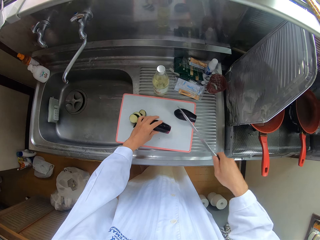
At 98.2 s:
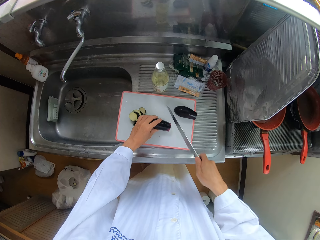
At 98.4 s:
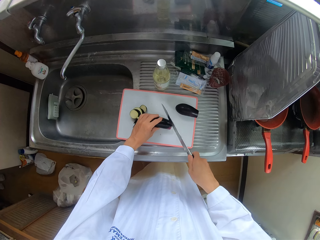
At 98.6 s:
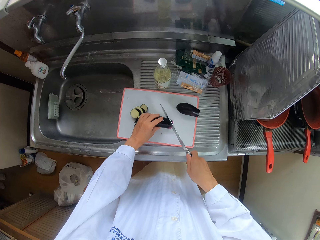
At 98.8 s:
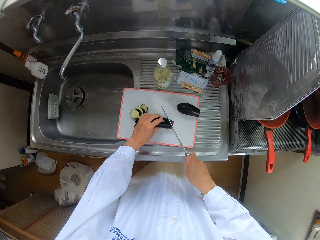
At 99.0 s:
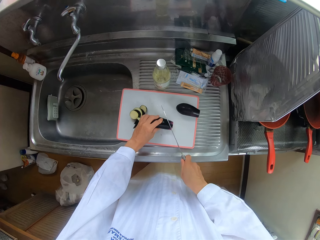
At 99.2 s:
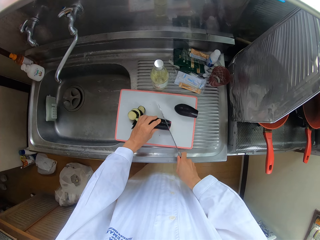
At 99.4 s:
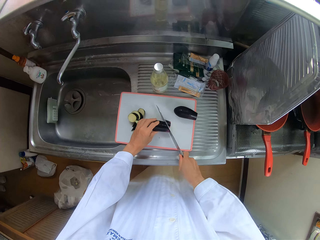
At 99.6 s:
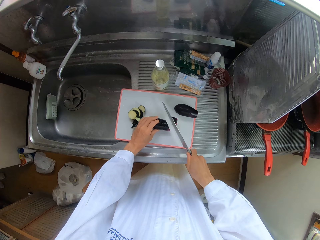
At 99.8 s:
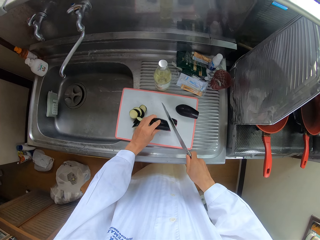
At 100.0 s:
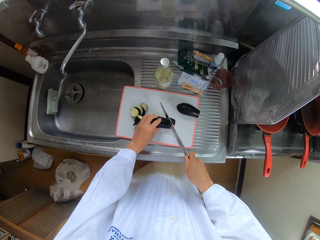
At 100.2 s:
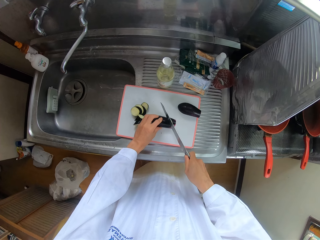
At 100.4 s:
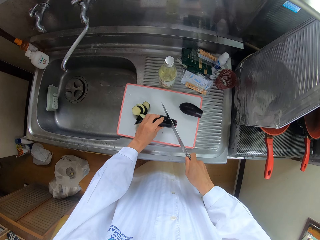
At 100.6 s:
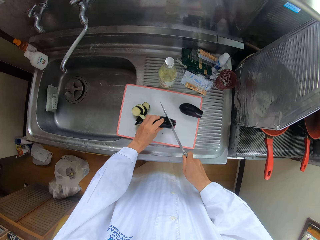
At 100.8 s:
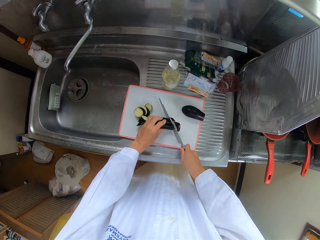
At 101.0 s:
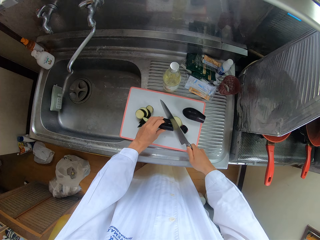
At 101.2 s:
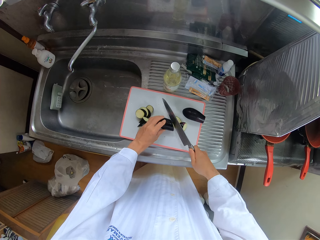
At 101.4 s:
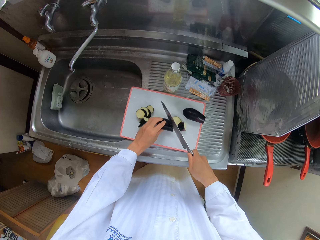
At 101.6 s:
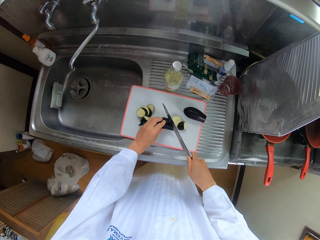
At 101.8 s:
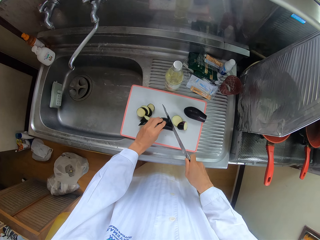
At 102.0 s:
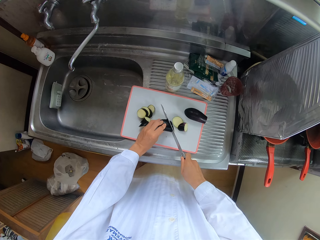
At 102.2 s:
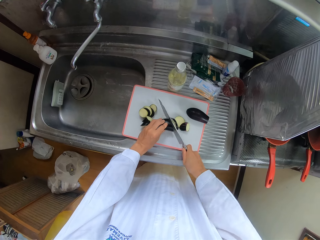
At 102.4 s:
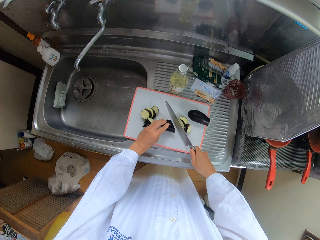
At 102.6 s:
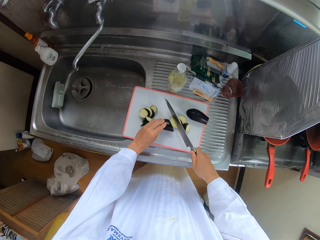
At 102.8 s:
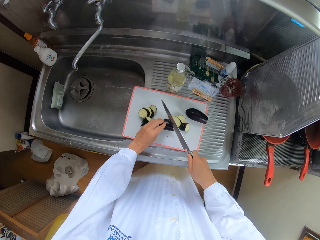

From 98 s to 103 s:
The camera wearer cuts the pear with the knife.

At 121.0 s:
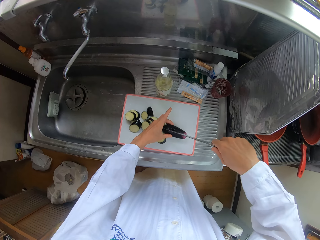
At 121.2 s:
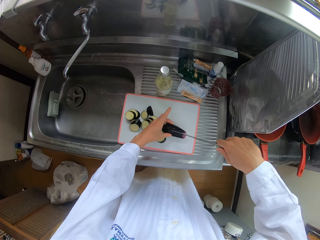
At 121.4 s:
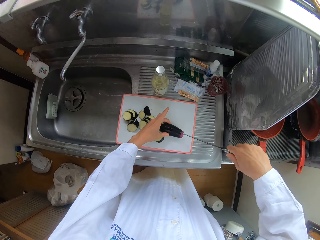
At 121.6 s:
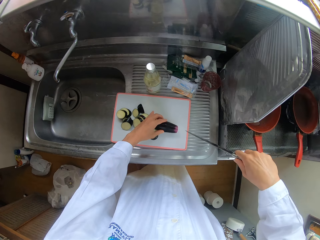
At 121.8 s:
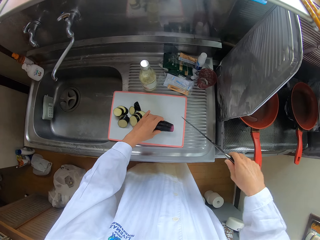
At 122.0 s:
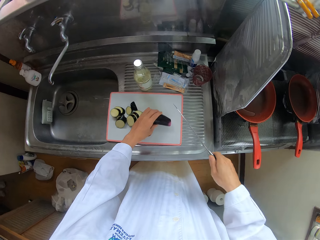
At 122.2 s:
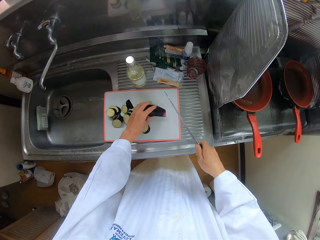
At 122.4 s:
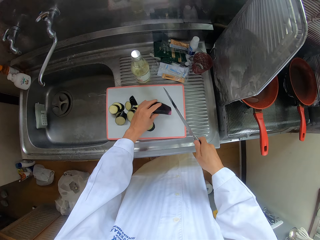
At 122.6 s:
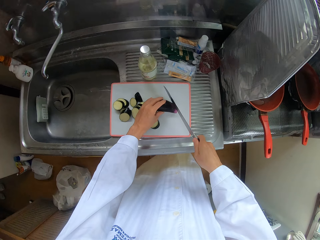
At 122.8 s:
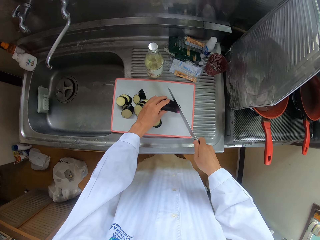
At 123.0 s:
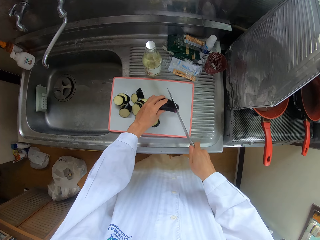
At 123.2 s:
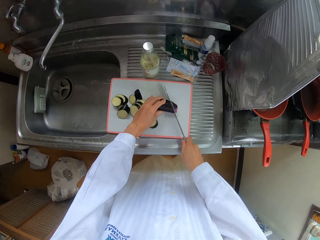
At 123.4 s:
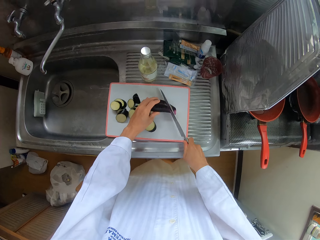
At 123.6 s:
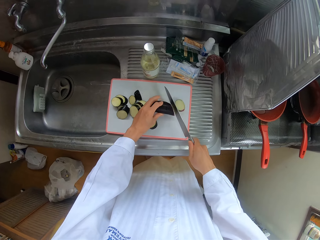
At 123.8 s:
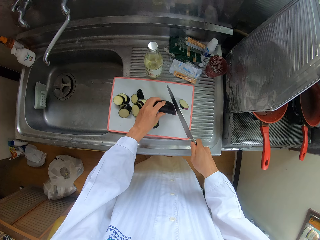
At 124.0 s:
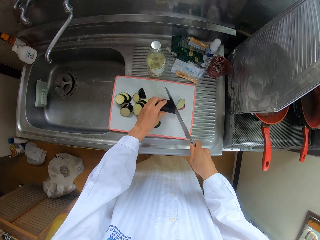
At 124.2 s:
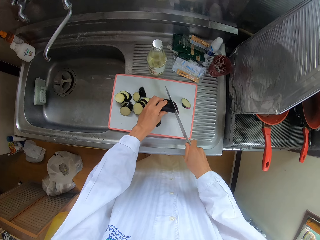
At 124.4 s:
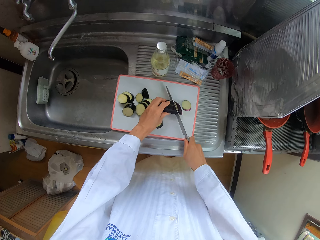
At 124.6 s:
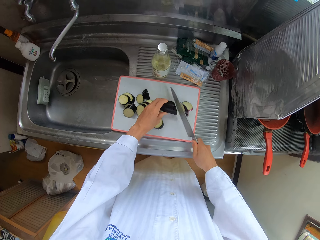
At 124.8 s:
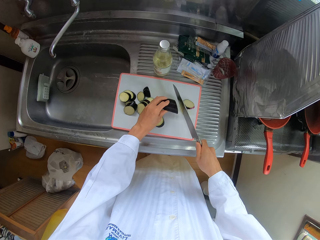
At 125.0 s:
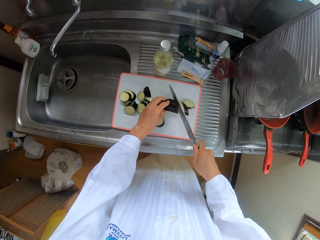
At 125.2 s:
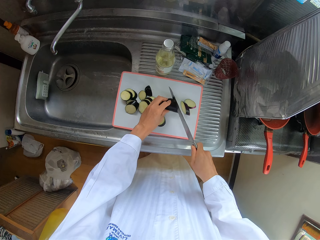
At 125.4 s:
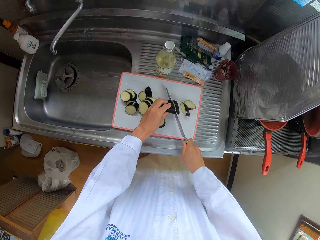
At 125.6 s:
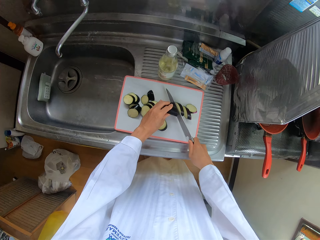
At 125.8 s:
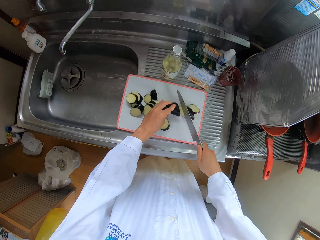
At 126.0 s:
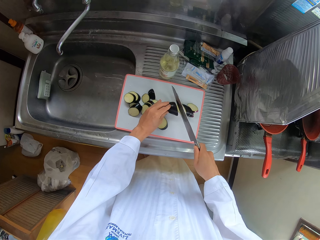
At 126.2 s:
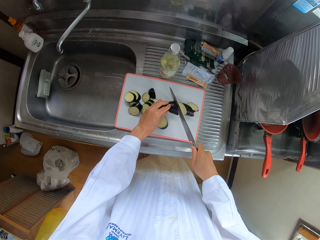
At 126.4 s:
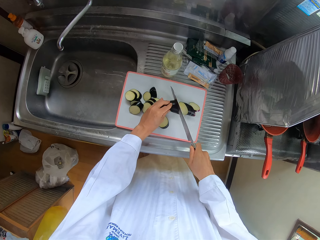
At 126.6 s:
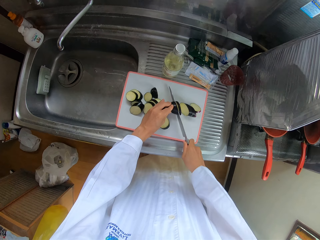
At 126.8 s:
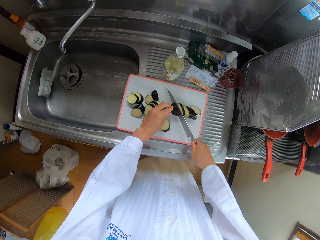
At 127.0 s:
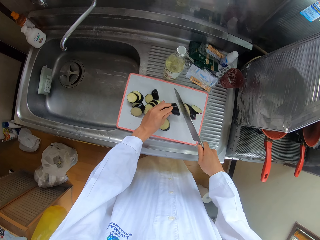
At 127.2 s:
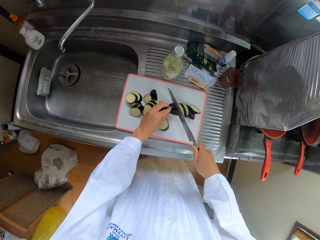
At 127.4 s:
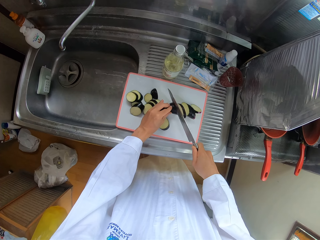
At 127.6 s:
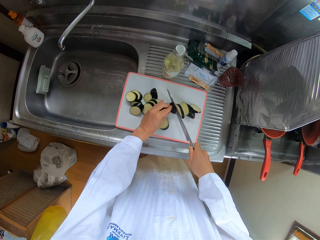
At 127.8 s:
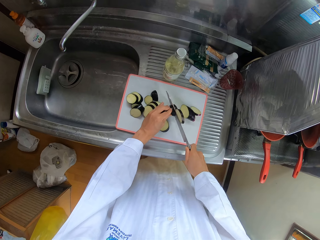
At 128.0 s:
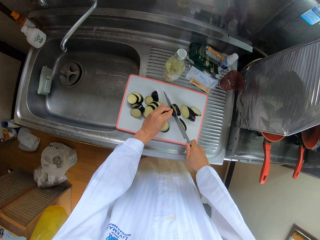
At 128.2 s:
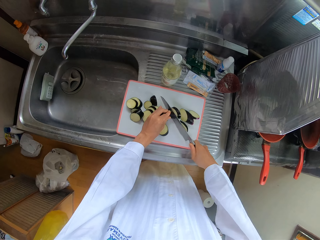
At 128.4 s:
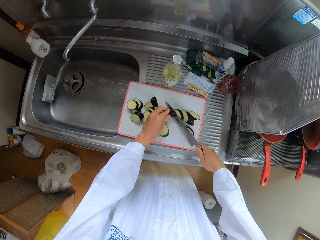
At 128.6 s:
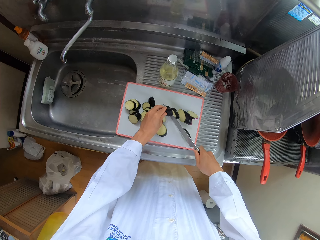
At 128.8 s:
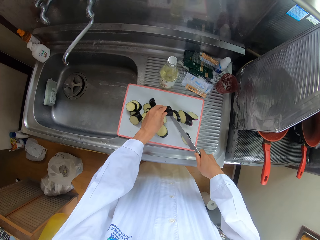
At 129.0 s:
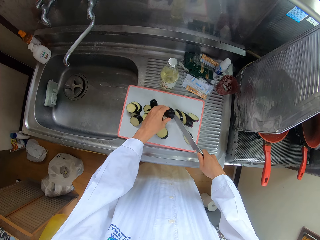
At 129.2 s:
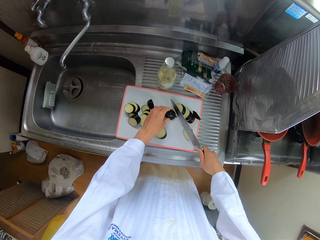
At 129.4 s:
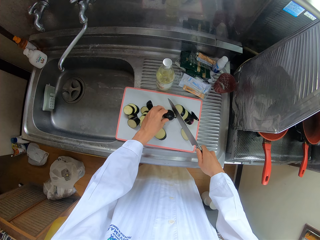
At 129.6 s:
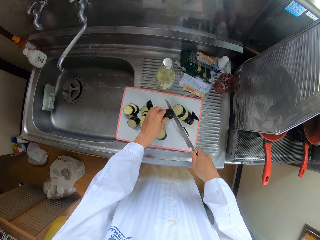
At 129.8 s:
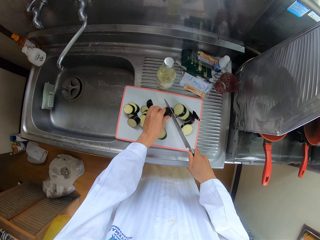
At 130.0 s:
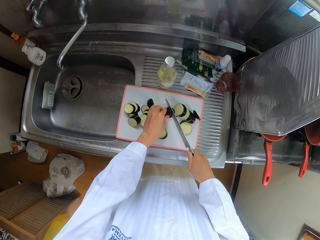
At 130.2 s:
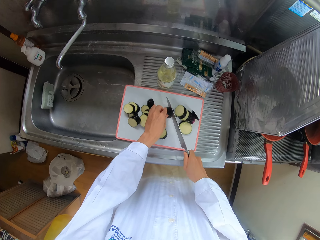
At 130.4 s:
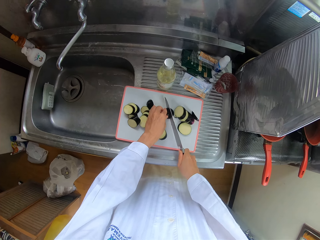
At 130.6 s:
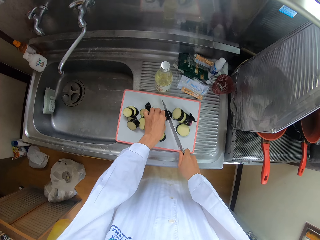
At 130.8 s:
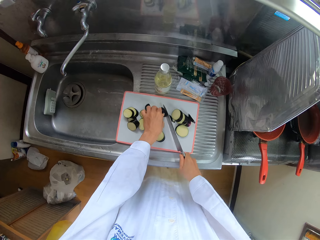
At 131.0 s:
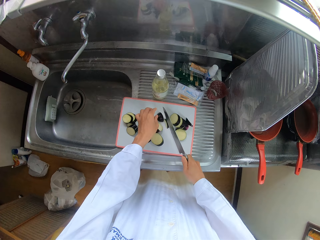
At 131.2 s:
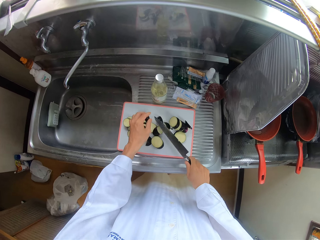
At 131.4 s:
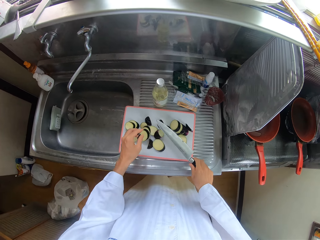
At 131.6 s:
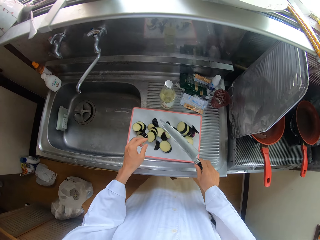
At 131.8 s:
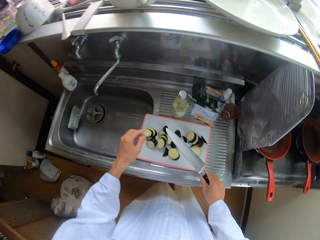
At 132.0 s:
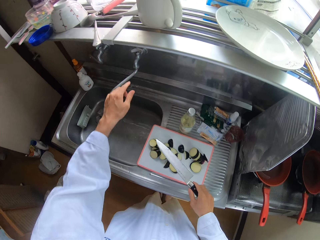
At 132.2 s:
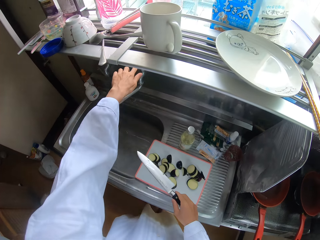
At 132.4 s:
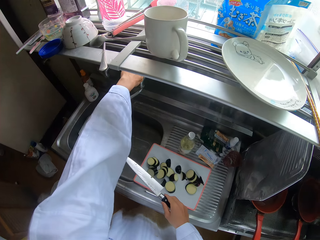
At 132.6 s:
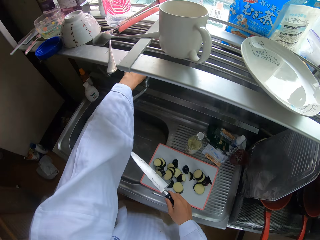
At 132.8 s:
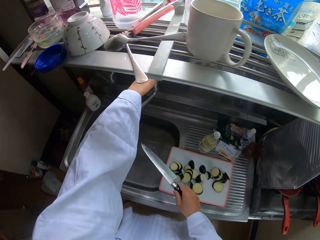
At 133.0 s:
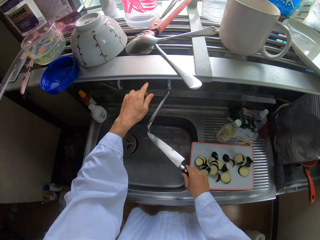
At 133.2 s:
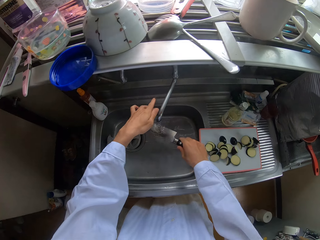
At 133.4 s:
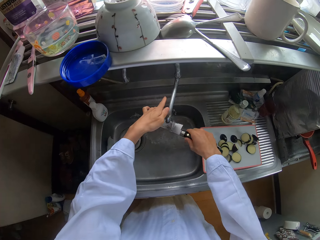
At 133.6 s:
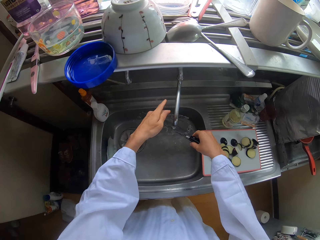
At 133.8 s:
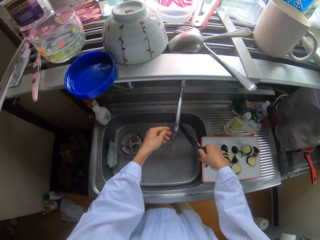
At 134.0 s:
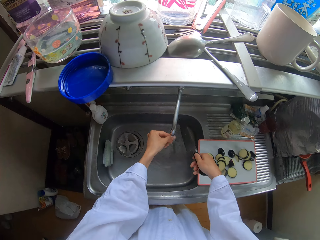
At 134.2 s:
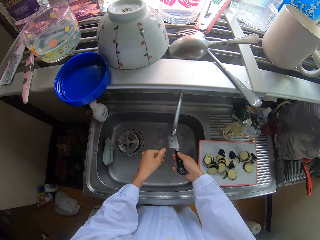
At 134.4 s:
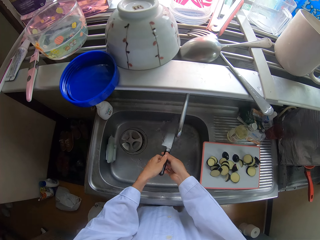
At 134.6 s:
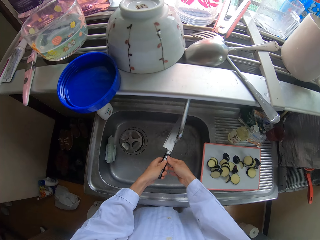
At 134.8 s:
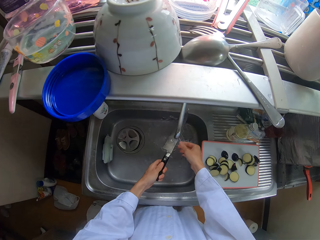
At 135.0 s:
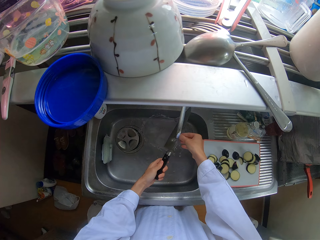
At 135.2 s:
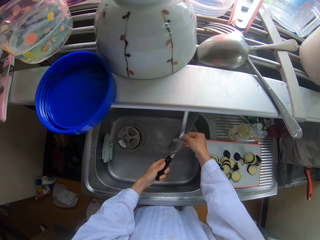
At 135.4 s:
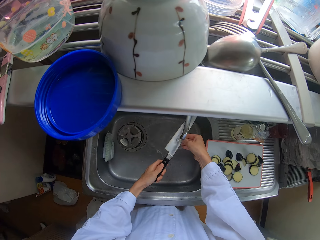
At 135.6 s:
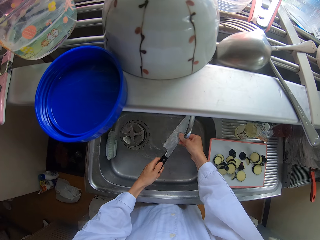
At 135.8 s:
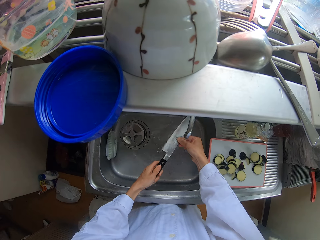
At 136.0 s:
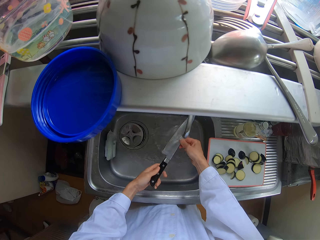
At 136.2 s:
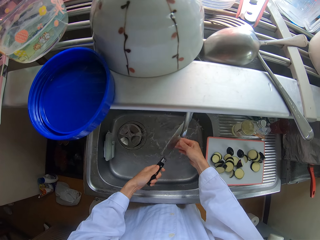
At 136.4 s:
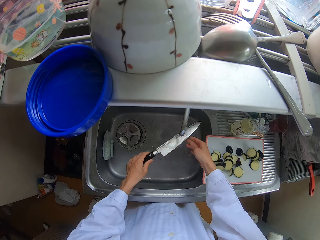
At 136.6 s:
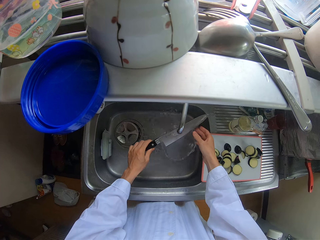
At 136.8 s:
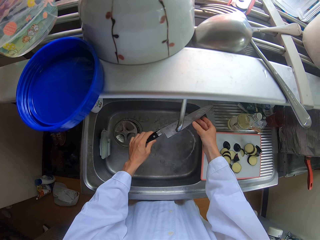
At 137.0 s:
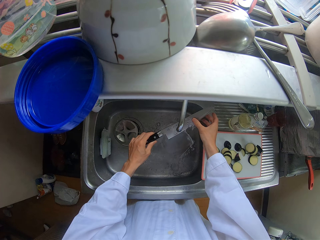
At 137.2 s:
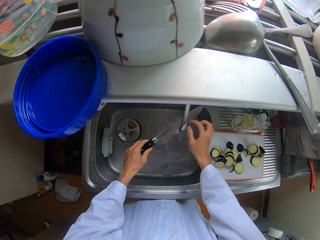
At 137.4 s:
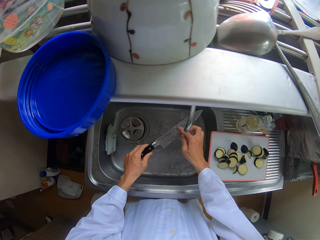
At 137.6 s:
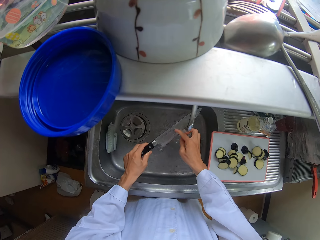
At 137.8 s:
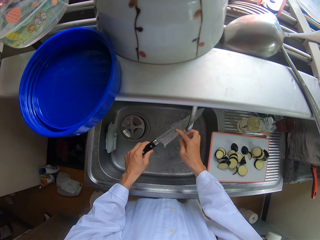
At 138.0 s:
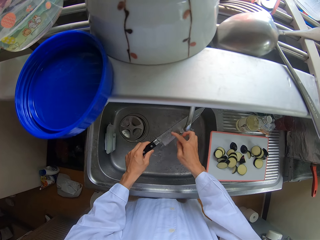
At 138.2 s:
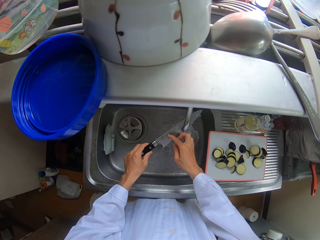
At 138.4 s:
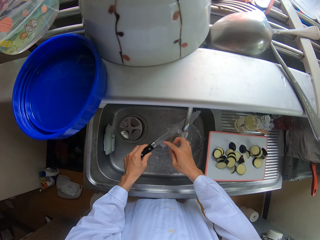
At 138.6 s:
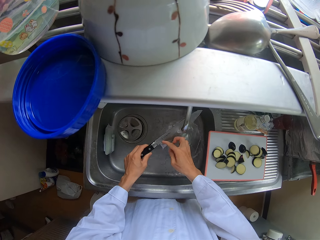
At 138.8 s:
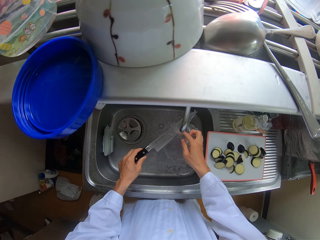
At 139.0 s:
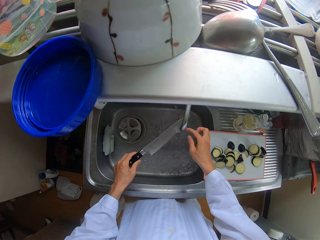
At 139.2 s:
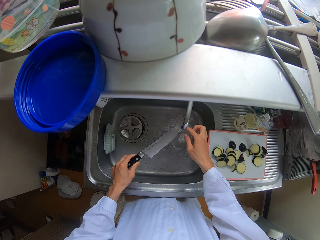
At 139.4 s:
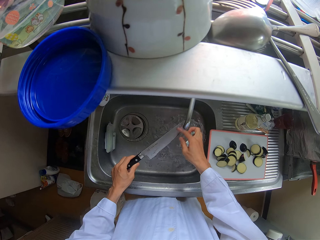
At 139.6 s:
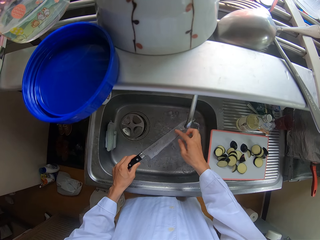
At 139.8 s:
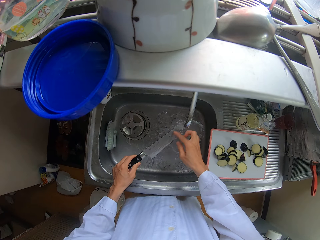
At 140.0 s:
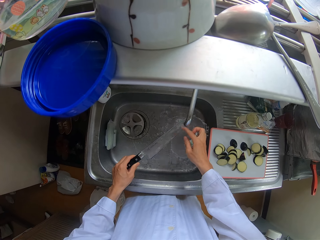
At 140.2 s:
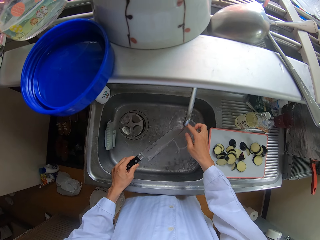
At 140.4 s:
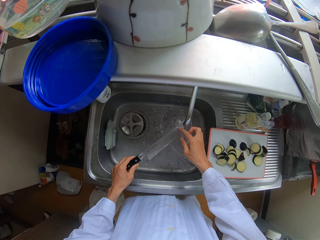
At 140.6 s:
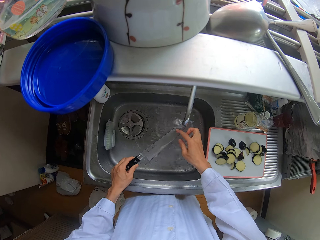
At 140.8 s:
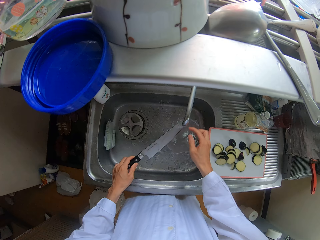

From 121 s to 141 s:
The camera wearer cuts the piece of pear with the knife. He turns on the tap of the wash basin with his left hand. He washes the knife in the wash basin with his hands with running water.
